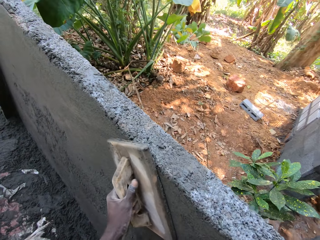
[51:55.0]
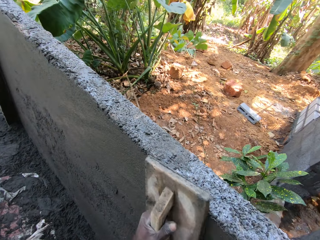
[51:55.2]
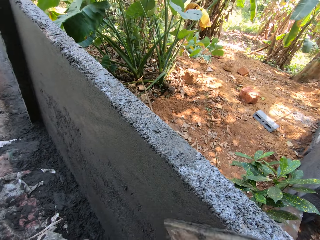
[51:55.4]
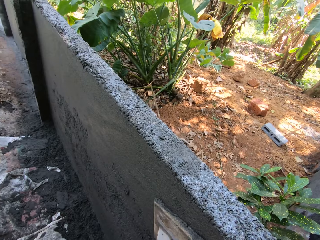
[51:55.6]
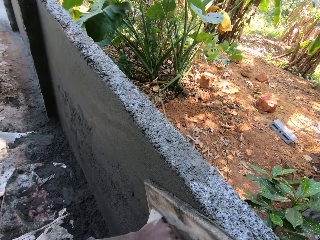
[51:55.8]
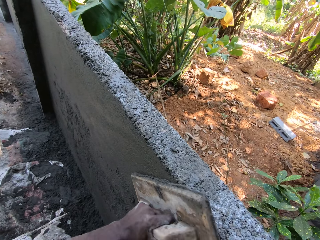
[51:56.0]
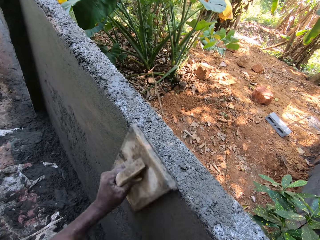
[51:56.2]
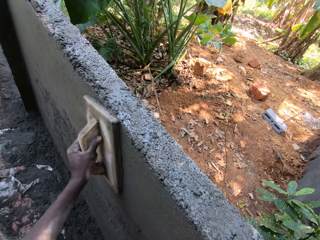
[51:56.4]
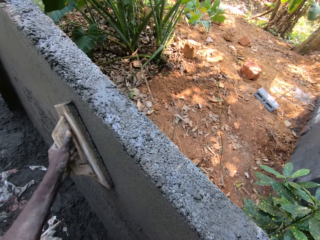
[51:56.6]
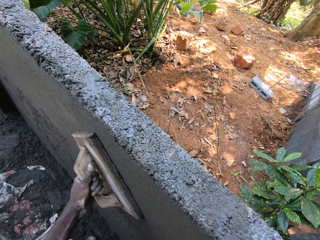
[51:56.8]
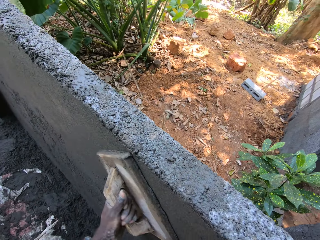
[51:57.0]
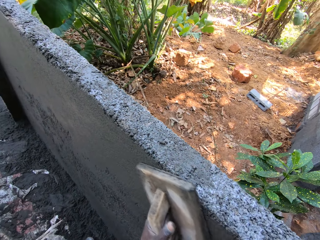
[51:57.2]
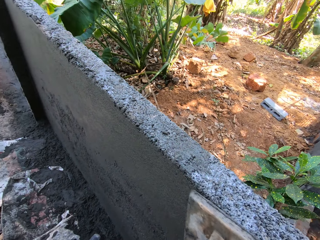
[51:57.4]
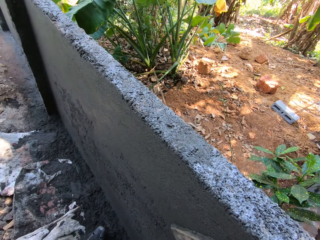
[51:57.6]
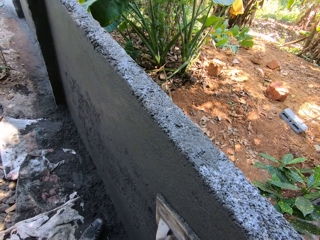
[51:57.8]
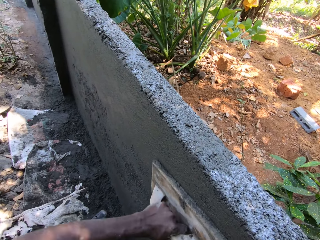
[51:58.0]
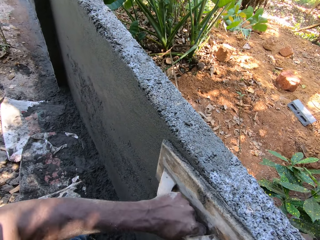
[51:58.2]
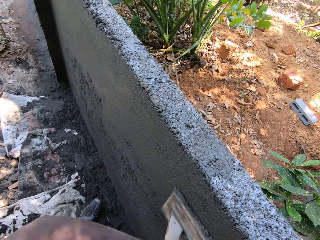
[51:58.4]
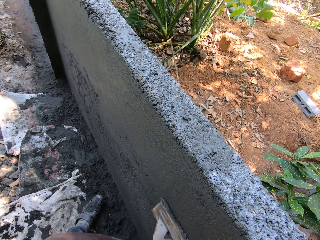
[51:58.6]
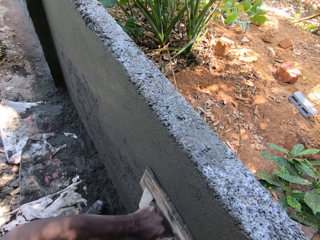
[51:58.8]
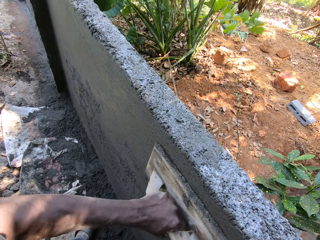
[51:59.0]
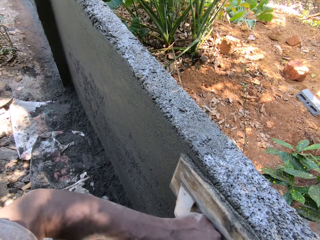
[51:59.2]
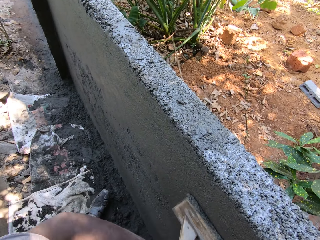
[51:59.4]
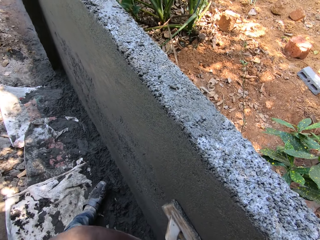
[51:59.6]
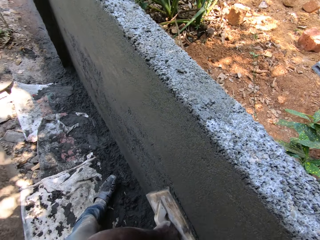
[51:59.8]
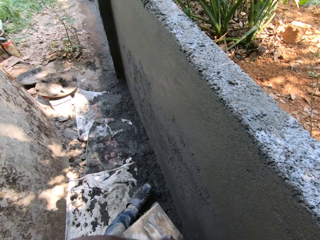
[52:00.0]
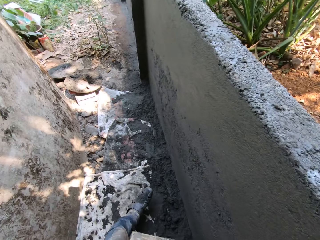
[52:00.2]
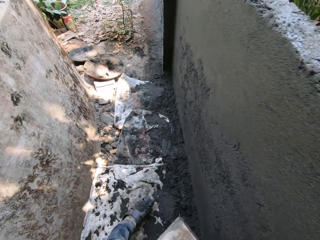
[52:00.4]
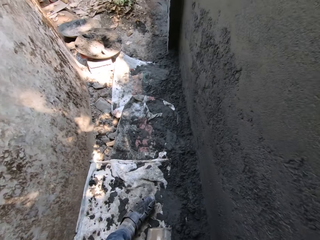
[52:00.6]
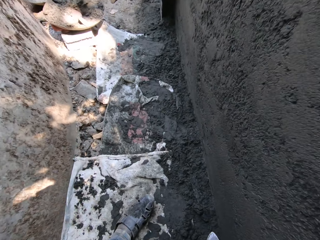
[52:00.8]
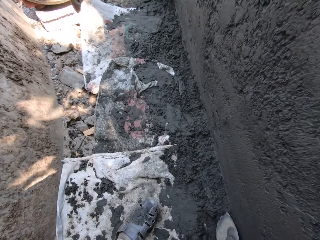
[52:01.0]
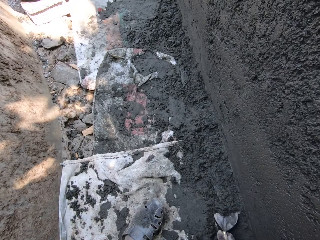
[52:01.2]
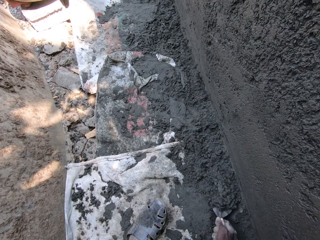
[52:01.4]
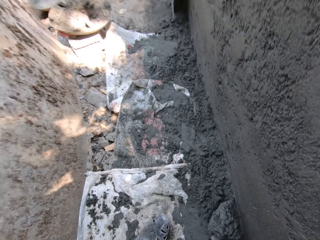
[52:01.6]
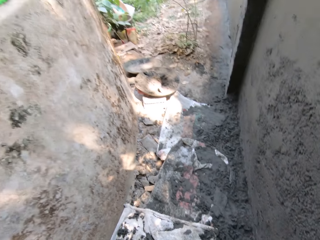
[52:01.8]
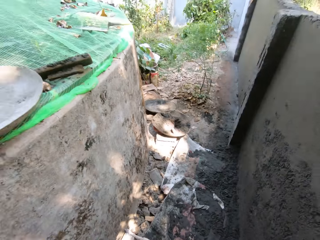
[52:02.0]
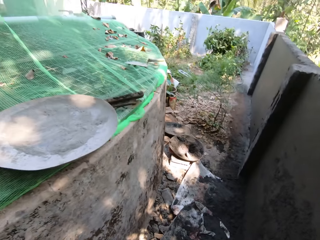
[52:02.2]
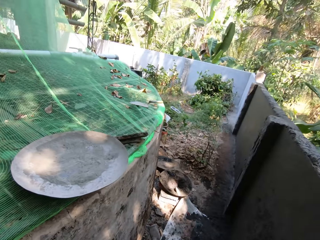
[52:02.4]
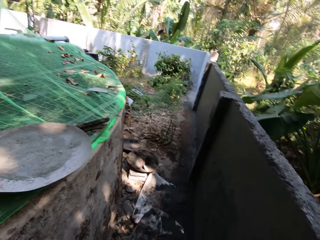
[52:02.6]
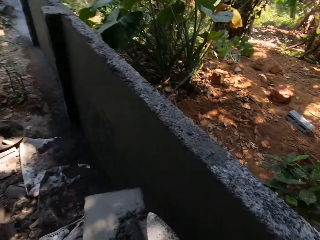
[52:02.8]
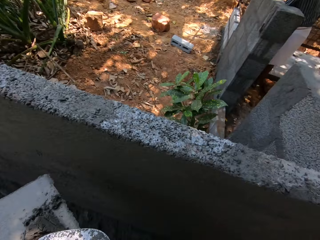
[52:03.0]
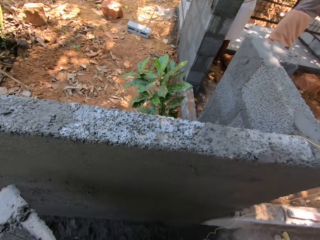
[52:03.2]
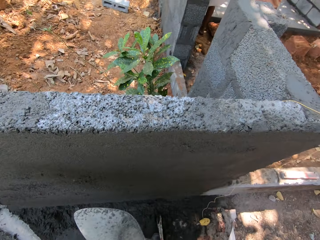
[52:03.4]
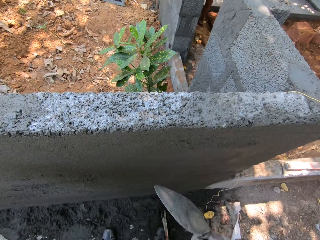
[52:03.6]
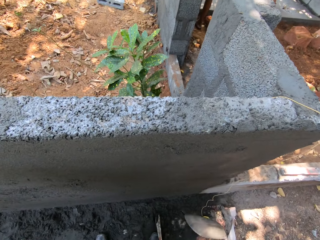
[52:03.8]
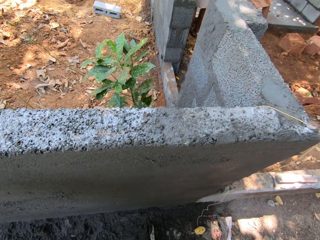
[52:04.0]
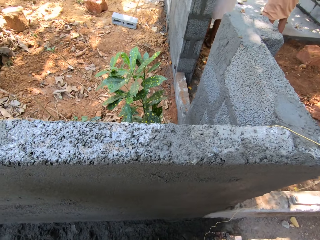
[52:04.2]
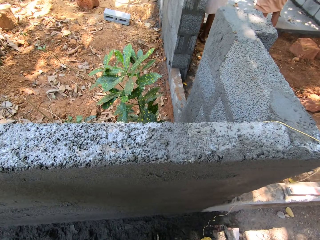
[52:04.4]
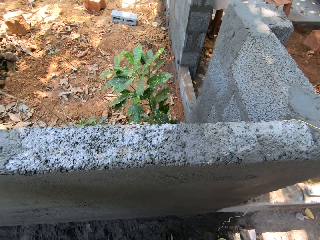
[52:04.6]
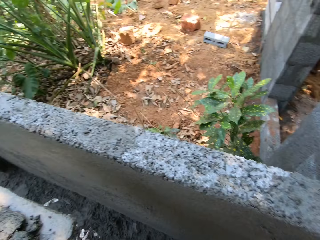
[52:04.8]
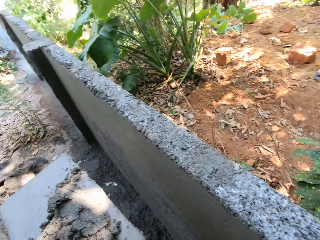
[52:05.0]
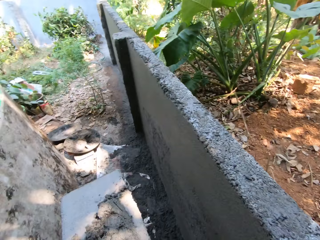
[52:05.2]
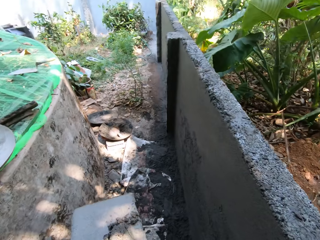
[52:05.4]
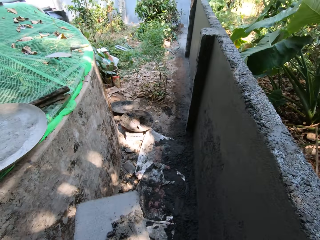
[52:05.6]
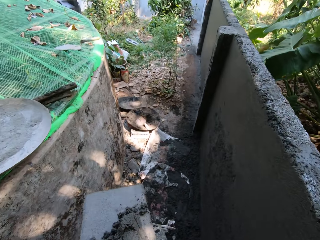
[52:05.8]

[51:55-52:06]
The camera wearer removes the wooden float in his left hand from the wall. He packs cement mortar from the ground with the gauge trowel in his right hand. He looks at the wall.

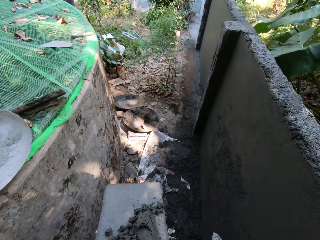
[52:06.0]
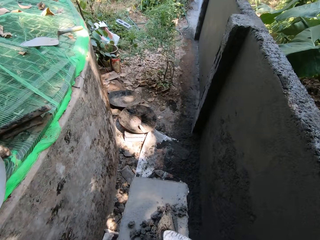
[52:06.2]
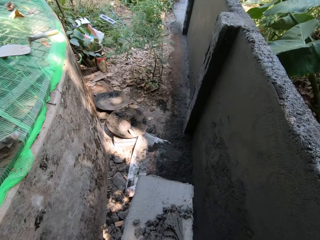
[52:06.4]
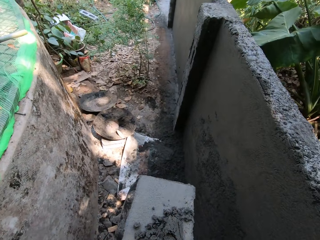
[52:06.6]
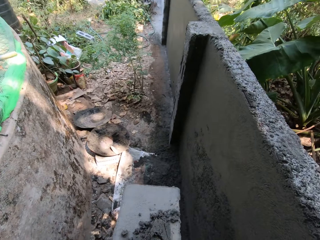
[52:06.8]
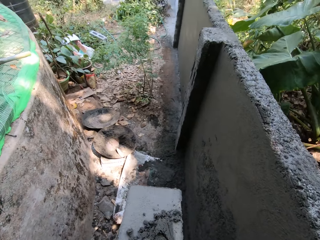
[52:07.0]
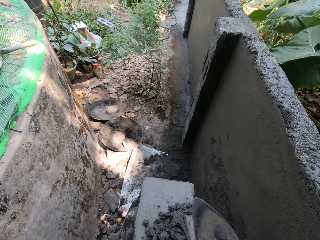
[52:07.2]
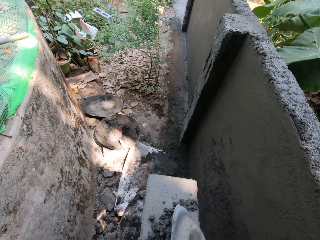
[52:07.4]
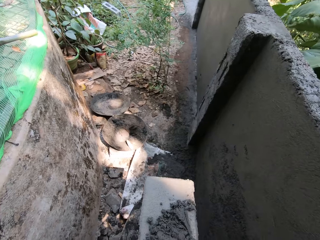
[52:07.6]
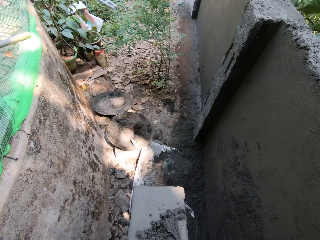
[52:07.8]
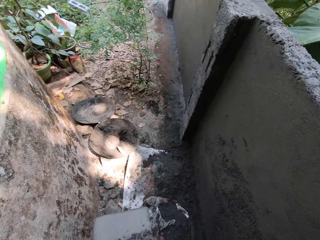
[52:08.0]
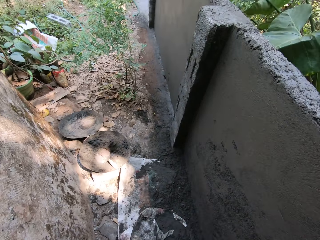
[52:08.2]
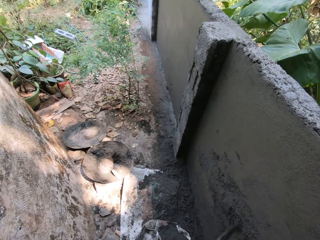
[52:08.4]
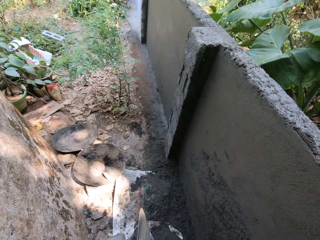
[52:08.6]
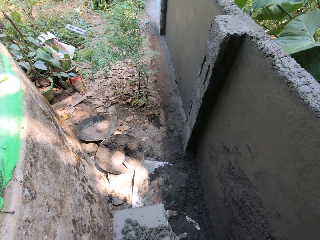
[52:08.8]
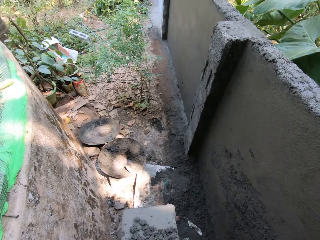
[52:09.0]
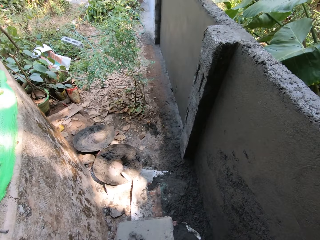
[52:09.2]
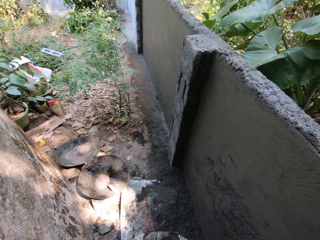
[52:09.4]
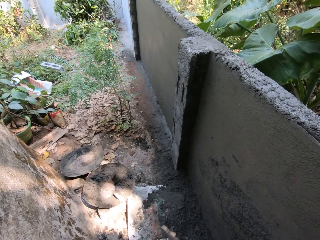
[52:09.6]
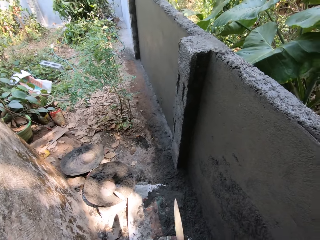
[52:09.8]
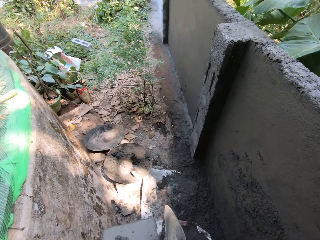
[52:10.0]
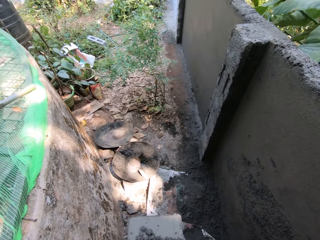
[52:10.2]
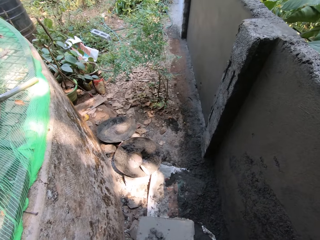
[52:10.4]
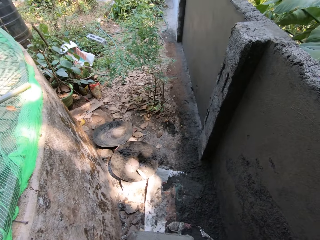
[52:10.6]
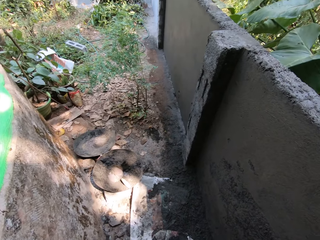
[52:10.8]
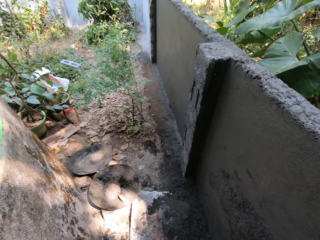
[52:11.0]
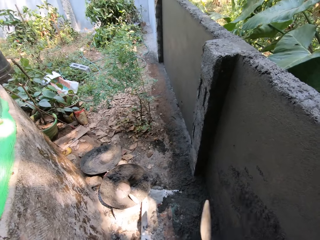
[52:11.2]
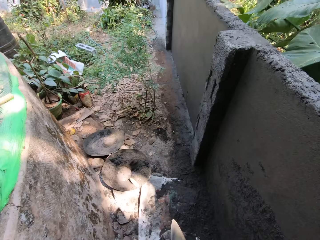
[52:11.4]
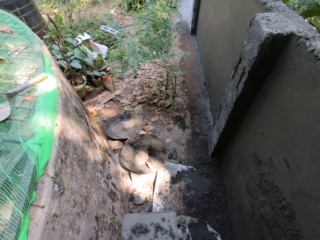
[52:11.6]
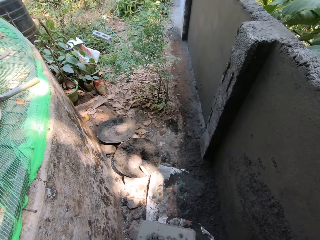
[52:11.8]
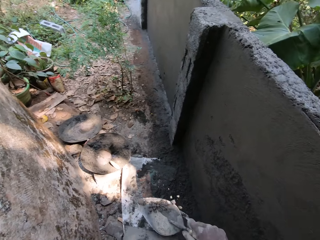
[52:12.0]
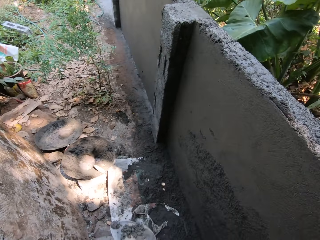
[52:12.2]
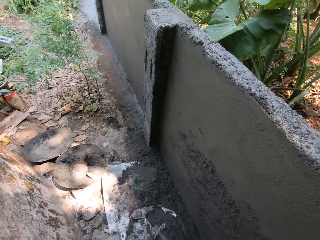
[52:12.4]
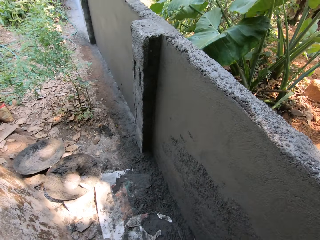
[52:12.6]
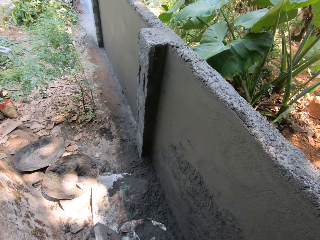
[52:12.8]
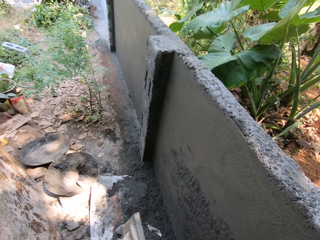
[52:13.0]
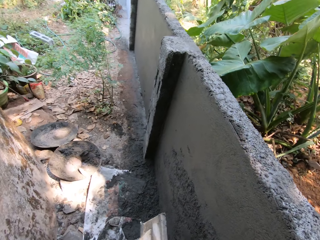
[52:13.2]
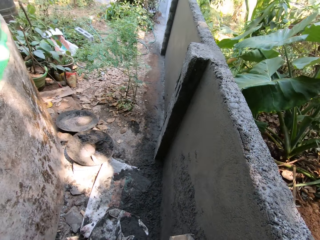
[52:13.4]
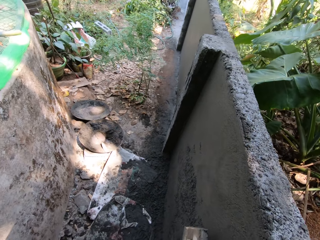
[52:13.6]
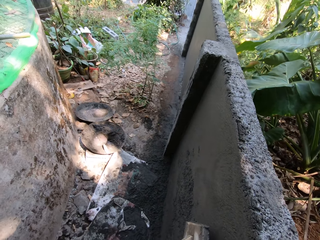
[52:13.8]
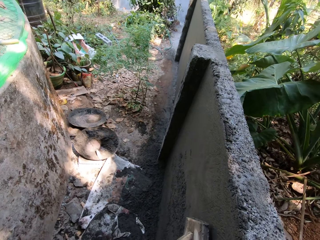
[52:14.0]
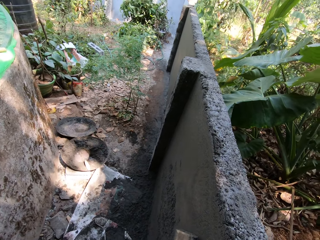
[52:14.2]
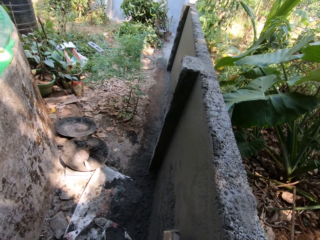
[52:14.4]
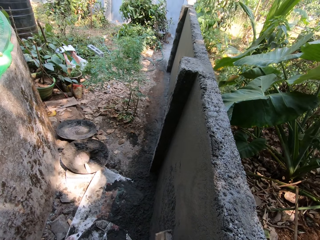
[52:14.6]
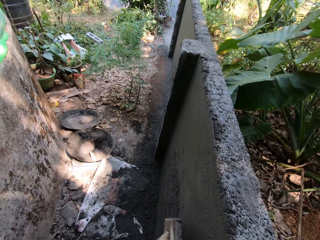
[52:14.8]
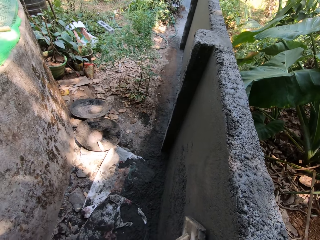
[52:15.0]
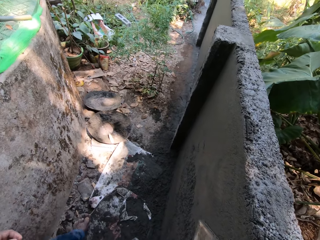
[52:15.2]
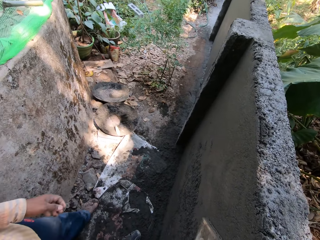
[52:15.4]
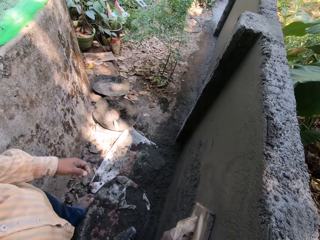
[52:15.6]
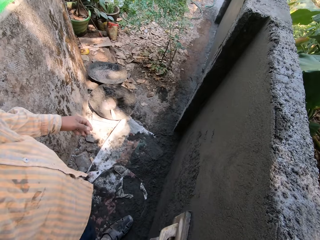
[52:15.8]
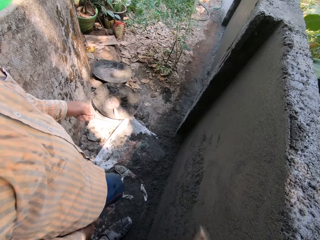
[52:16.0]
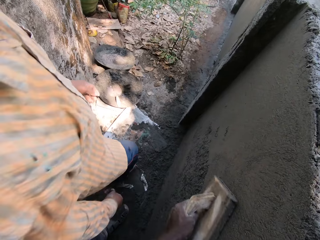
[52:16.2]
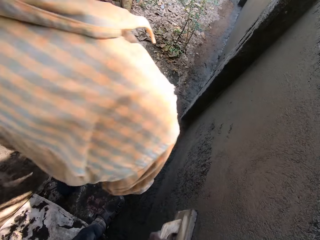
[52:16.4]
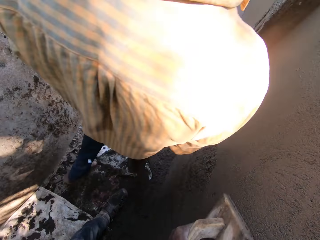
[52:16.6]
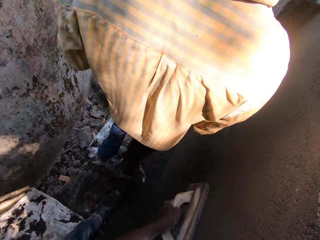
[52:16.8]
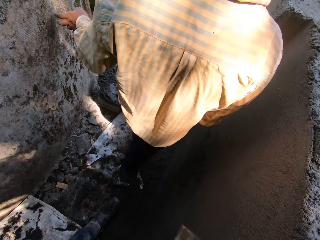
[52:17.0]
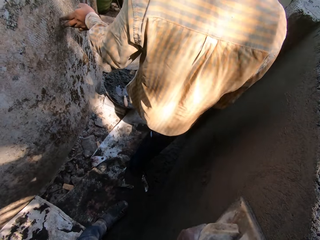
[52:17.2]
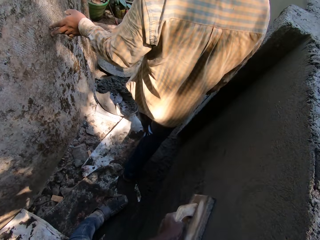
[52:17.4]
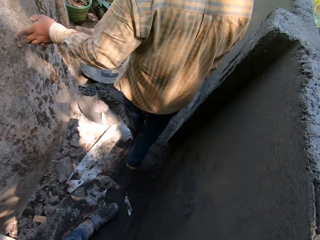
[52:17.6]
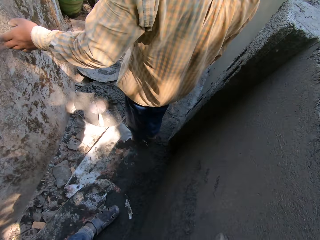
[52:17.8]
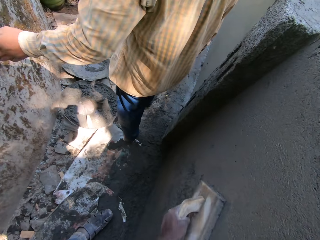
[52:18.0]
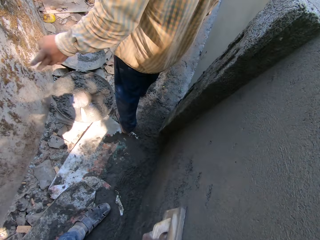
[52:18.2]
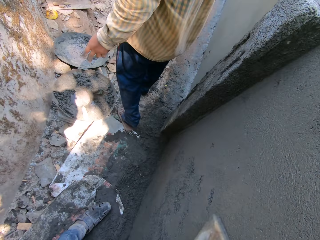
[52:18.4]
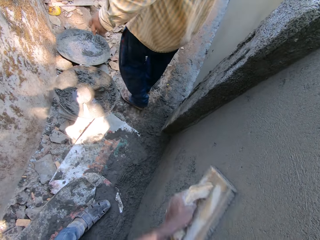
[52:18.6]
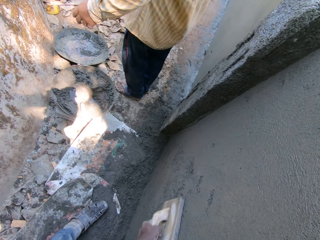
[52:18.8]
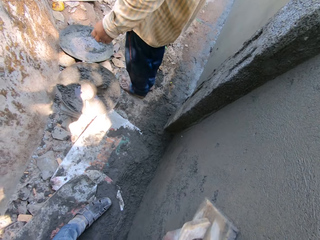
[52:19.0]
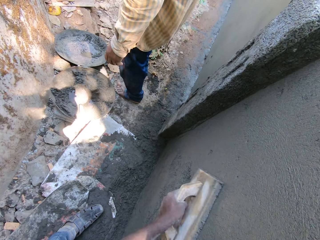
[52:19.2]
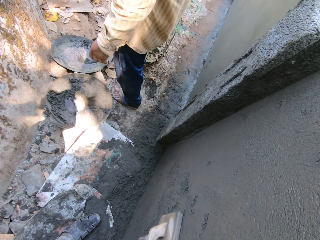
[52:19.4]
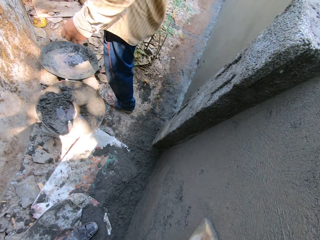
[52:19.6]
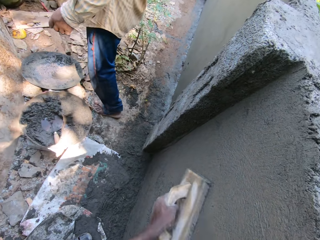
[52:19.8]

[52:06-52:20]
The camera wearer taps the cement mortar on the wooden float in his left hand with the gauge trowel in his right hand. He smears cement on the wall with a pointing trowel. He removes cement mortar from the wooden float in his left hand with the gauge trowel in his right hand. He takes cement mortar from the wooden float in his left hand with the gauge trowel in his right hand. He throws the cement mortar on the gauge trowel in his right hand on the wall. He takes cement mortar from the wooden float in his left hand with the gauge trowel in his right hand. He throws the cement mortar on the gauge trowel in his right hand on the wall. He takes cement mortar from the wooden float in his left hand with the gauge trowel in his right hand. He throws the cement mortar on the gauge trowel in his right hand on the wall. He smoothens the wall with the wooden float in his left hand. The man walks past the camera wearer. The camera wearer plasters the wall with a plastering trowel.
